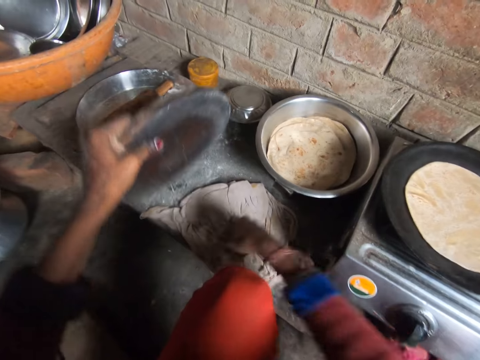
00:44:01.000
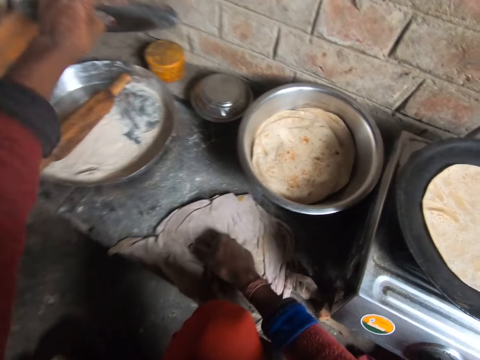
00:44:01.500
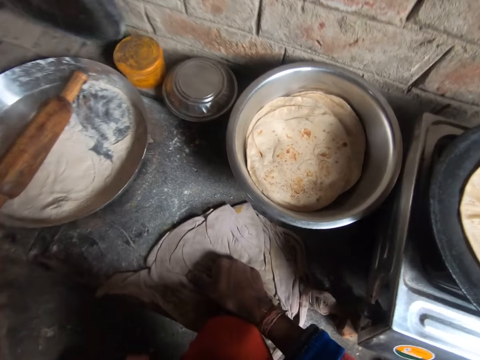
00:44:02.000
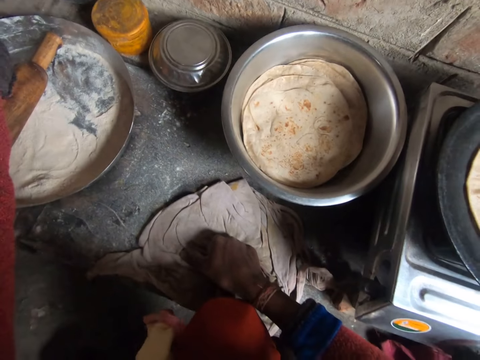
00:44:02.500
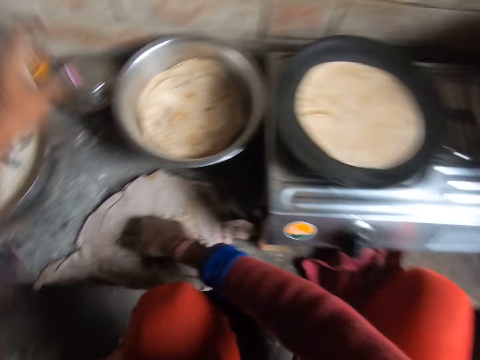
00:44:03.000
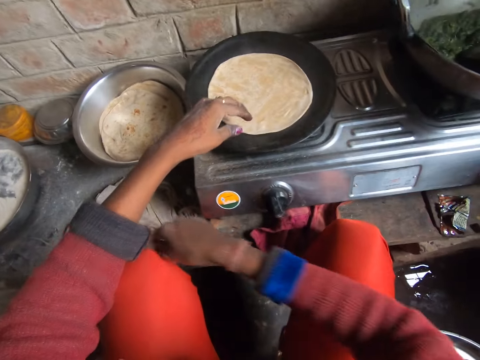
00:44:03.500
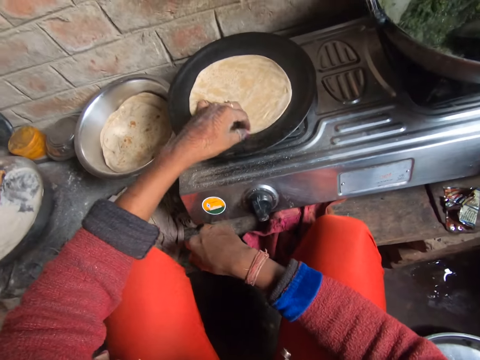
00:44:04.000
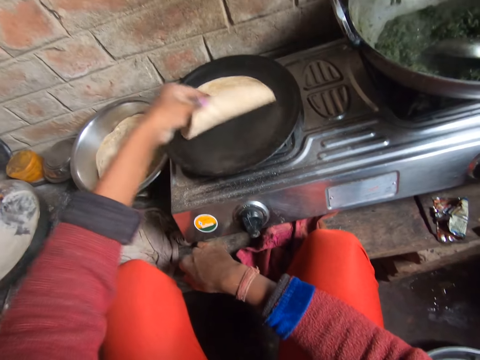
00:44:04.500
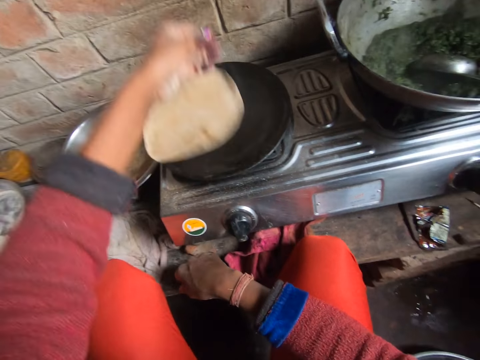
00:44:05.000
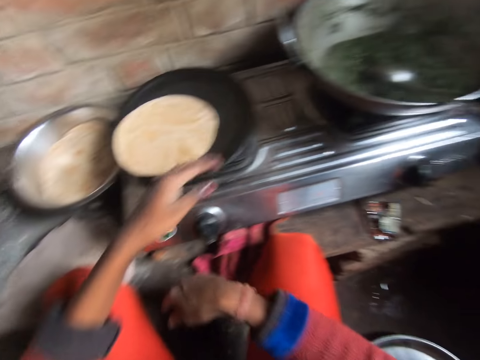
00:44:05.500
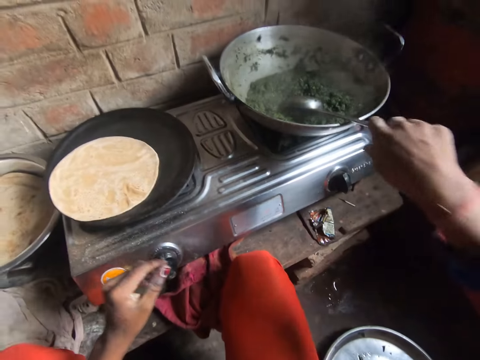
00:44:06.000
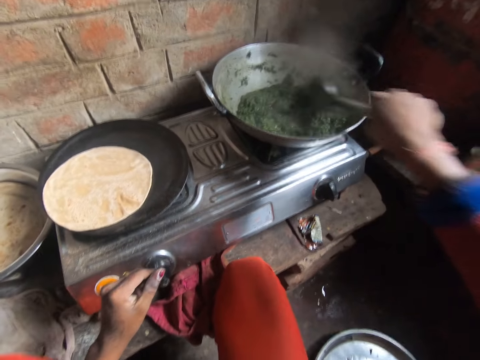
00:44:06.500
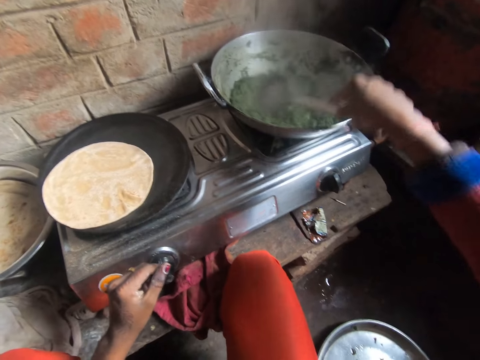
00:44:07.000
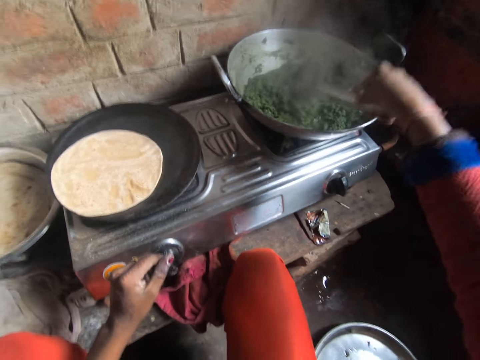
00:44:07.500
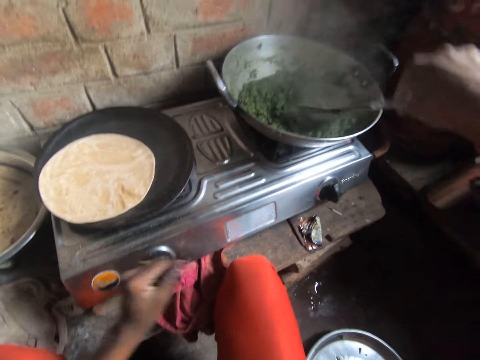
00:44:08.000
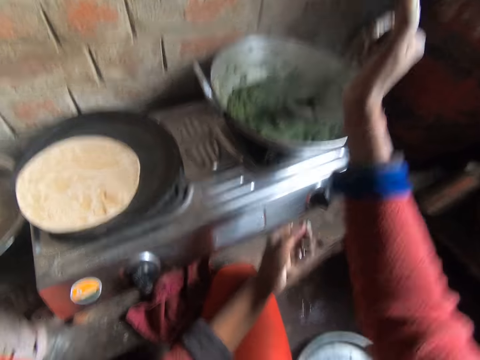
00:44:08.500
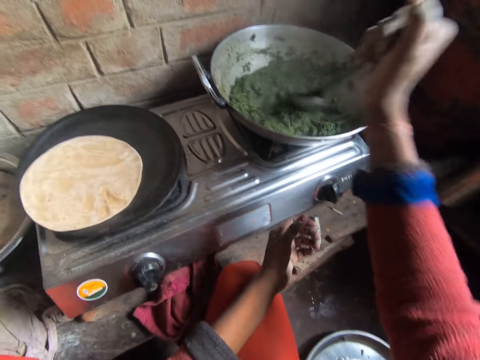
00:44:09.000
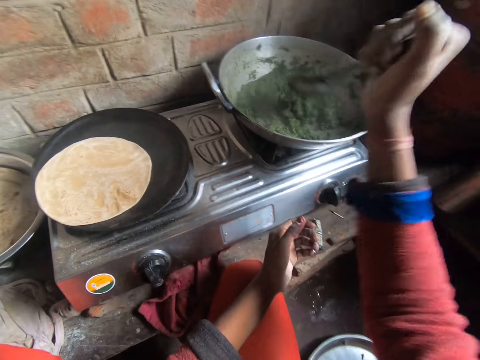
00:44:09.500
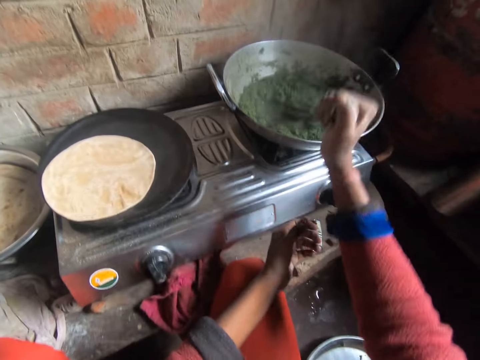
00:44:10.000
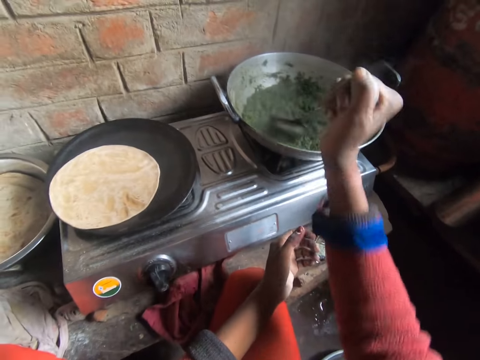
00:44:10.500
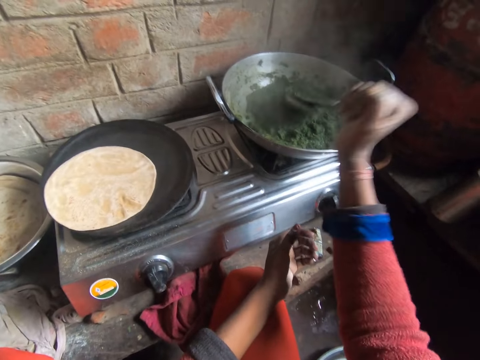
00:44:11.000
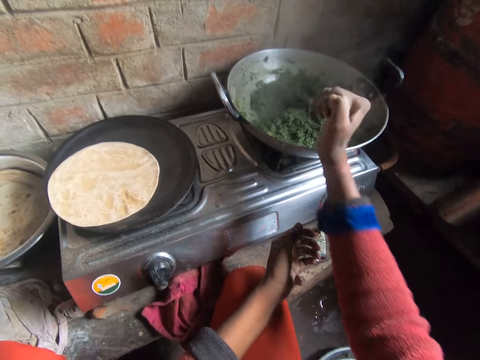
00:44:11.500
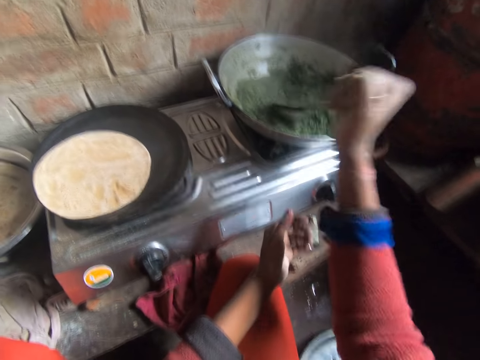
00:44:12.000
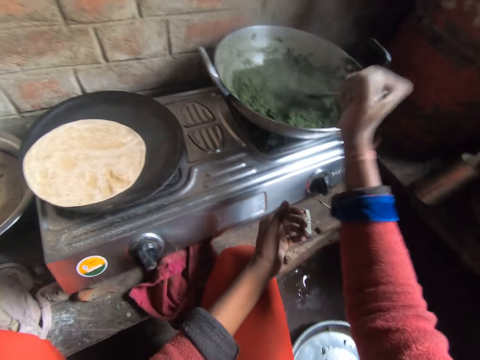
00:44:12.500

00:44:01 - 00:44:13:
The camera wearer drops the wooden board on the cabinet. They turn the pancake on the frying pan. They stir the vegetable soup with the cooking spoon in the cooking pot.

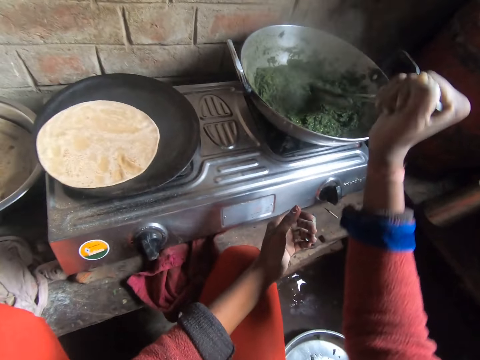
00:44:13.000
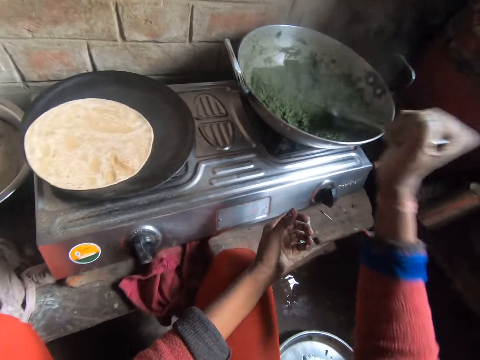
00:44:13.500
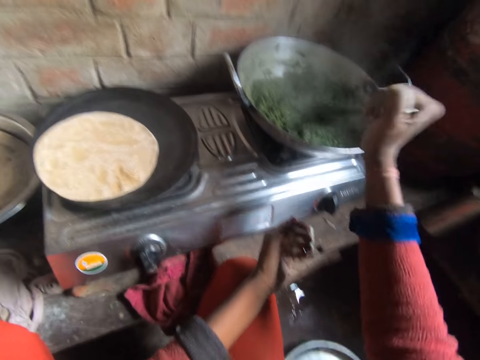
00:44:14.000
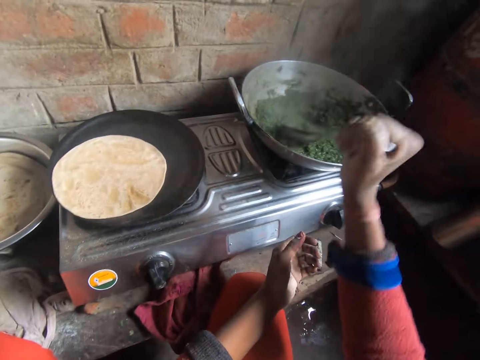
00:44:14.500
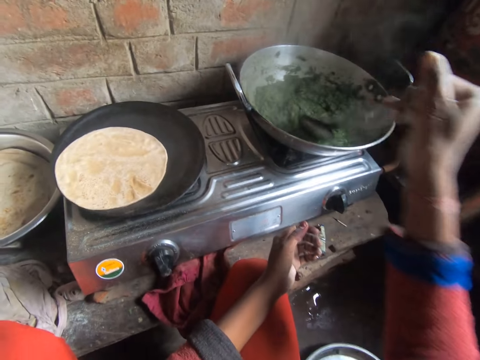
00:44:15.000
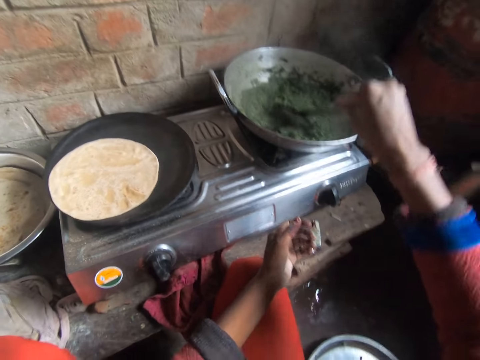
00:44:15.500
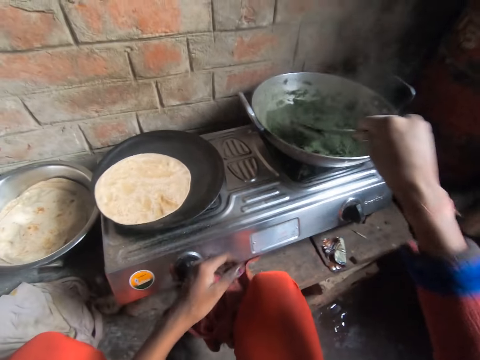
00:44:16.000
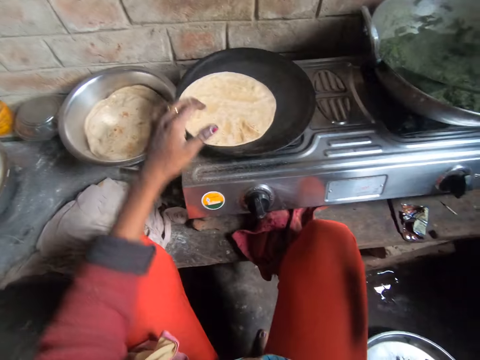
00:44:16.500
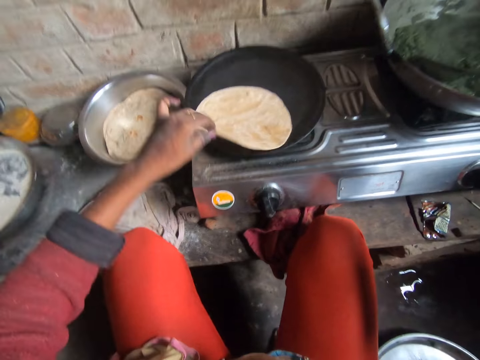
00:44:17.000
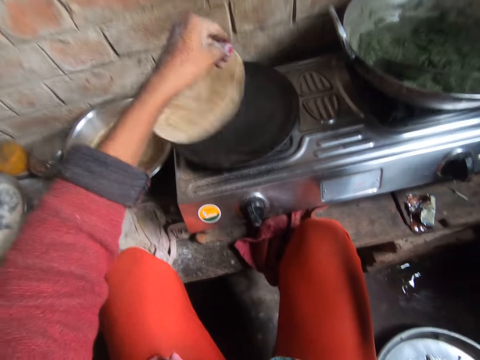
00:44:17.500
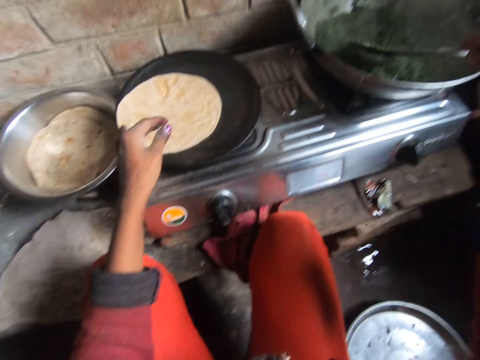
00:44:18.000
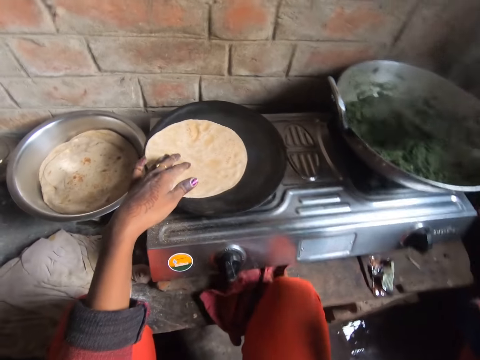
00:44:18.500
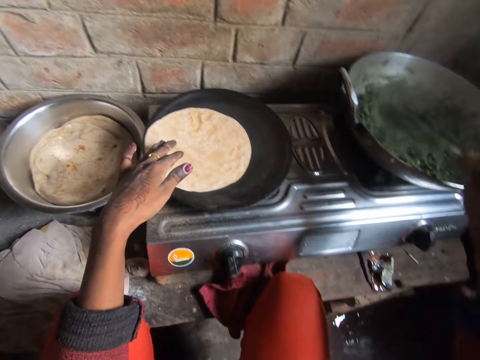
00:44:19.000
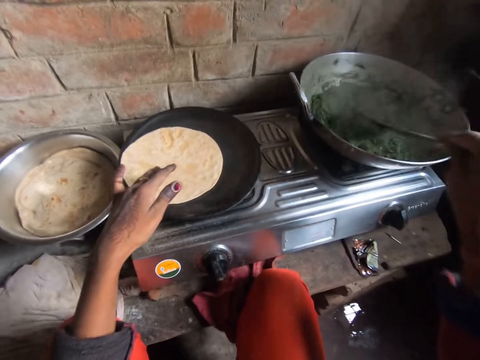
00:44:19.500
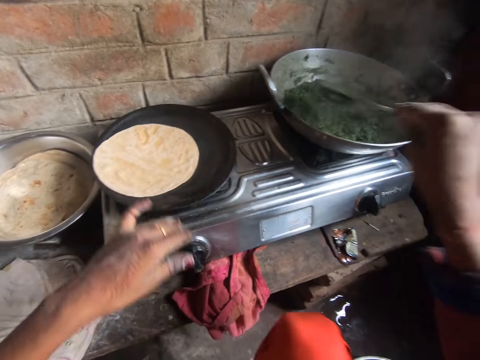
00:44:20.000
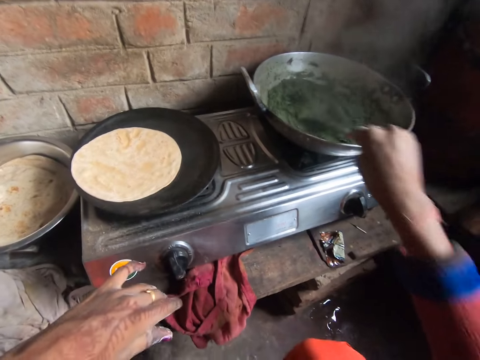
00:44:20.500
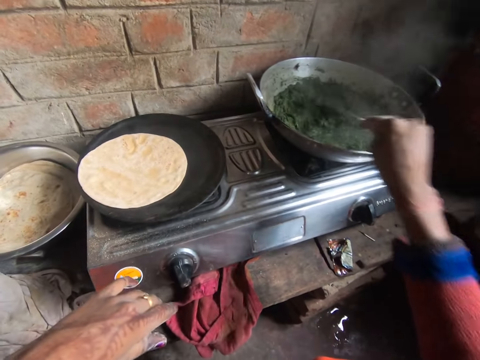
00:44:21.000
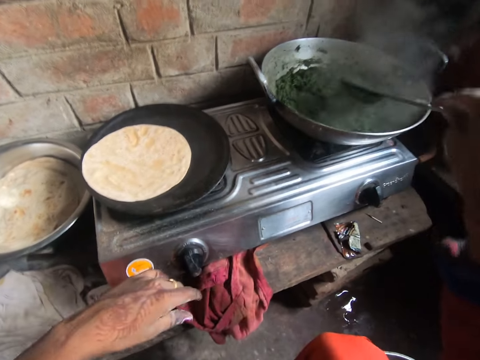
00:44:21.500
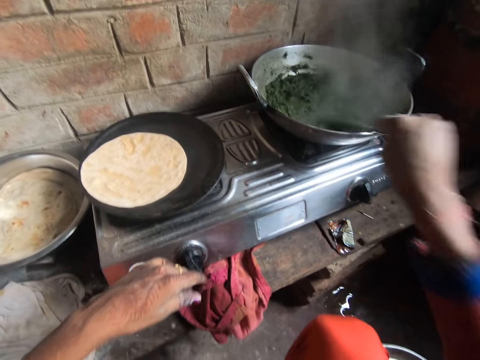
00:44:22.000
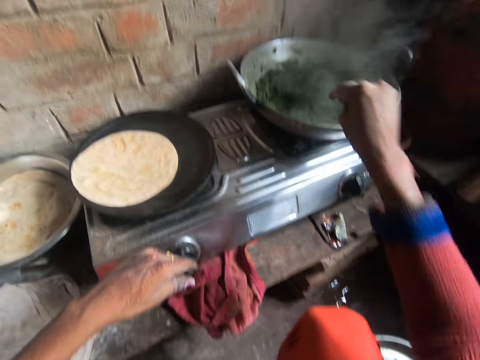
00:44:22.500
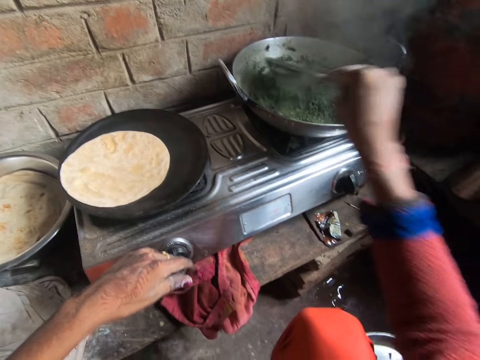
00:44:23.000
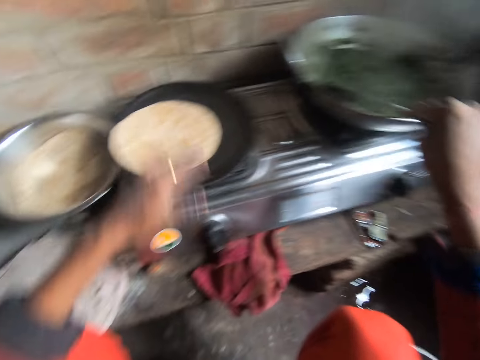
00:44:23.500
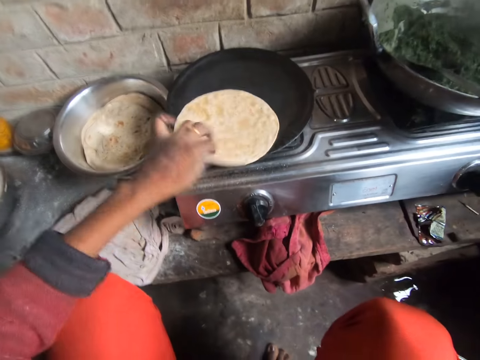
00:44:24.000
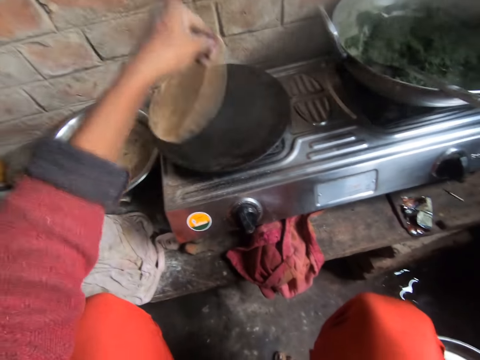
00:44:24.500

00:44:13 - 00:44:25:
The camera wearer turns the pancake on the frying pan. They stir the vegetable soup with the cooking spoon in the cooking pot. They turn the pancake on the frying pan.

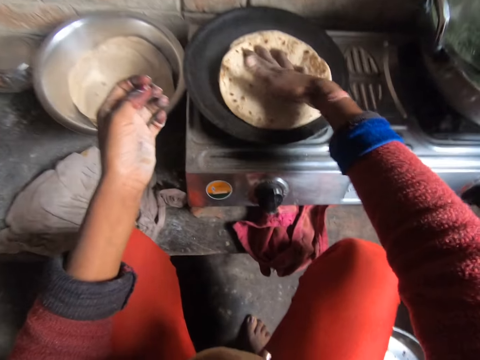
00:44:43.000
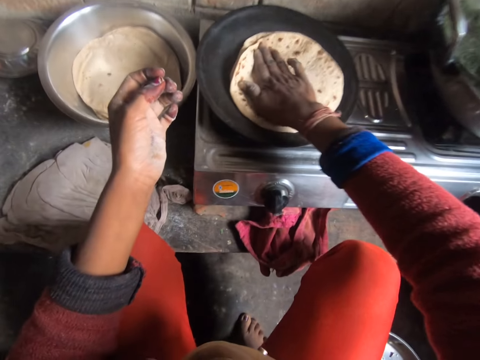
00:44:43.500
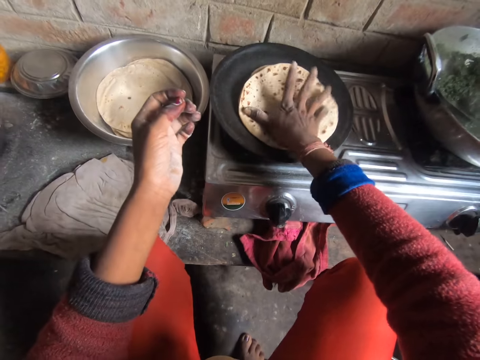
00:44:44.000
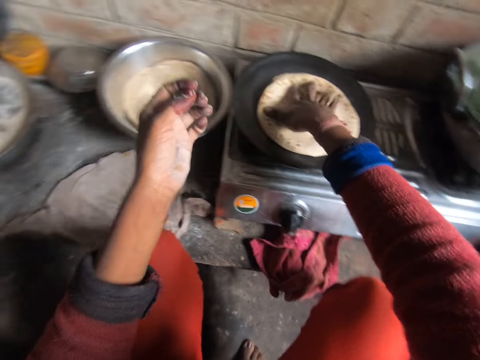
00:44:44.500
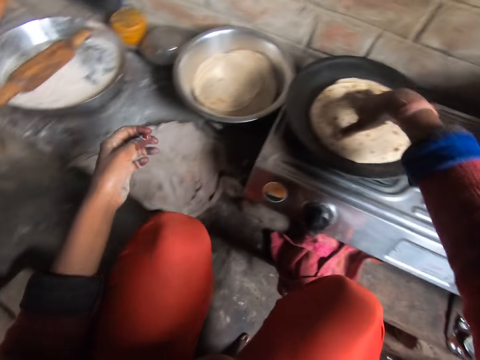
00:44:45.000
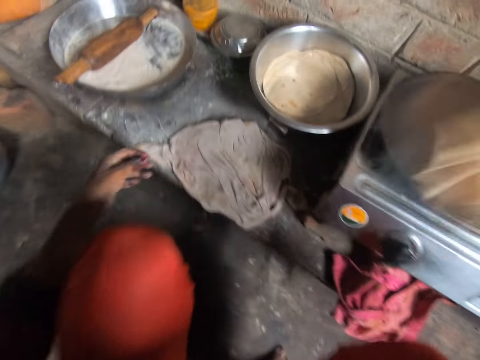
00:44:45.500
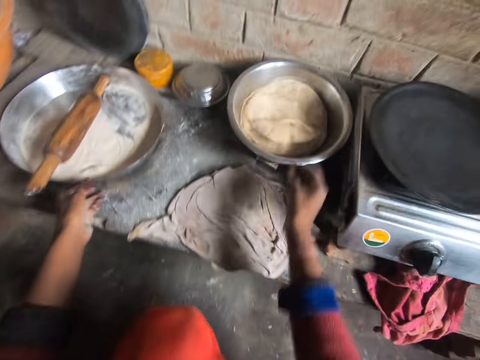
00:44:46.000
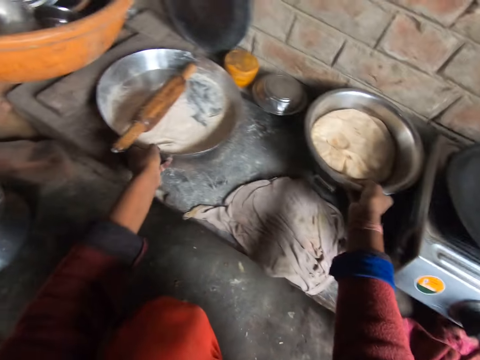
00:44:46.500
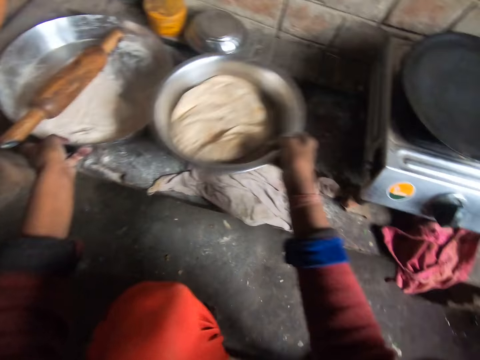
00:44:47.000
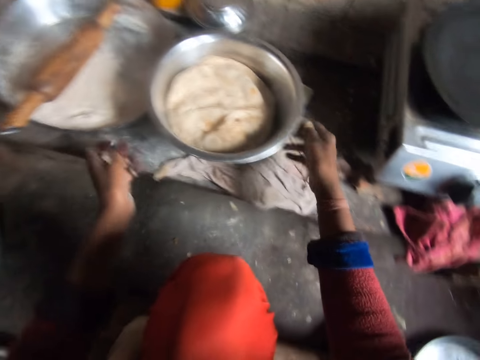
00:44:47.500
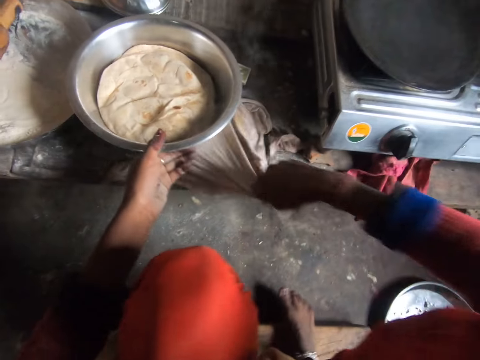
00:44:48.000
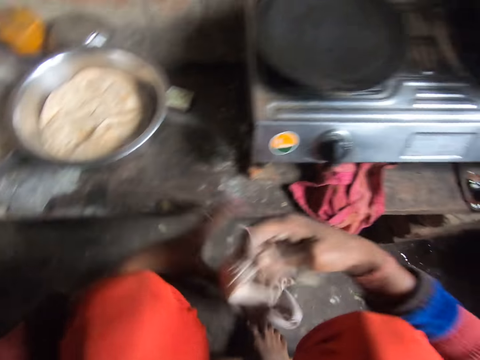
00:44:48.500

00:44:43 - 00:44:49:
The camera wearer picks up the pancakes on the frying pan. They drop the pancakes in the bowl. They move the bowl. They take the piece of cloth from the cabinet.
